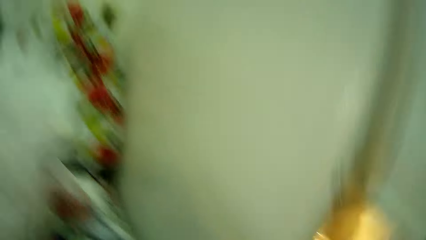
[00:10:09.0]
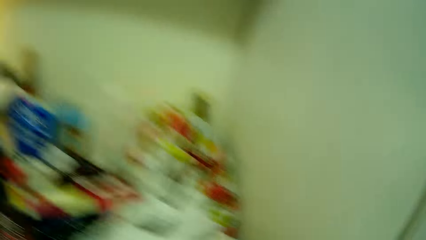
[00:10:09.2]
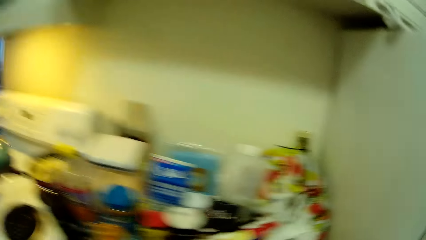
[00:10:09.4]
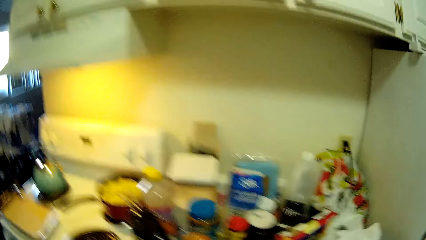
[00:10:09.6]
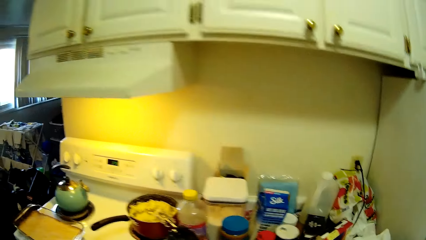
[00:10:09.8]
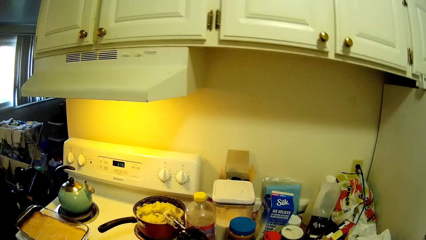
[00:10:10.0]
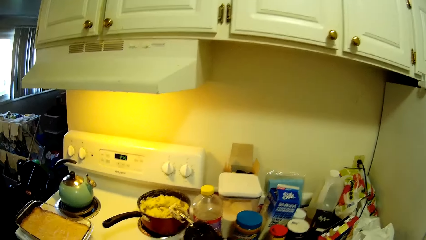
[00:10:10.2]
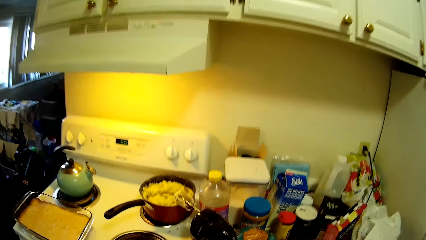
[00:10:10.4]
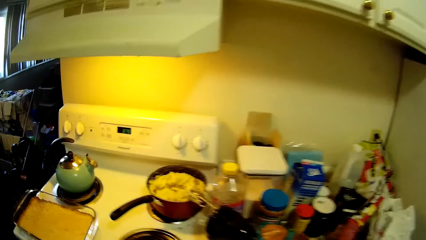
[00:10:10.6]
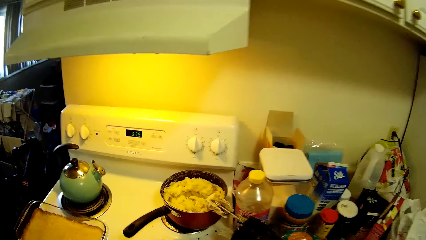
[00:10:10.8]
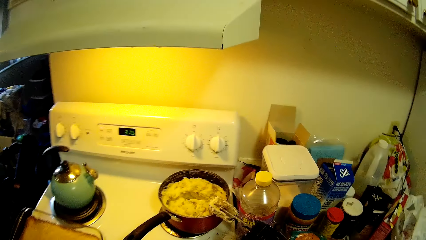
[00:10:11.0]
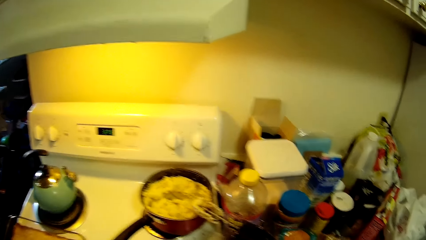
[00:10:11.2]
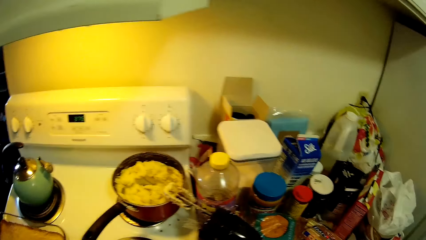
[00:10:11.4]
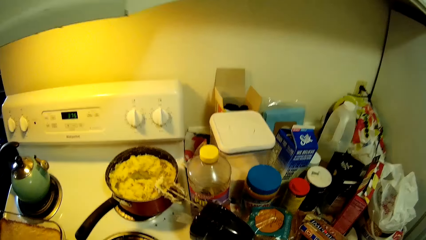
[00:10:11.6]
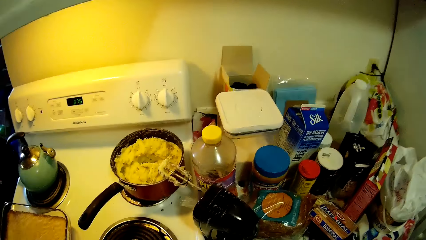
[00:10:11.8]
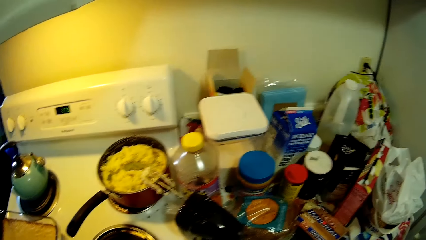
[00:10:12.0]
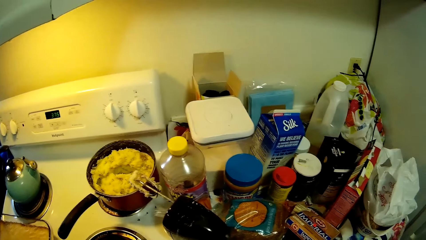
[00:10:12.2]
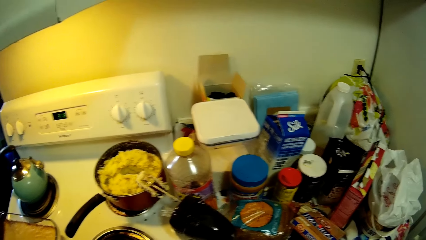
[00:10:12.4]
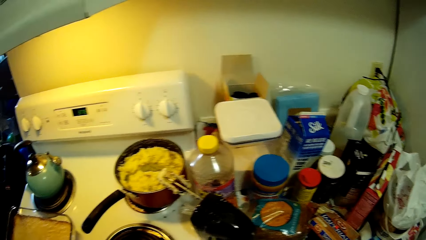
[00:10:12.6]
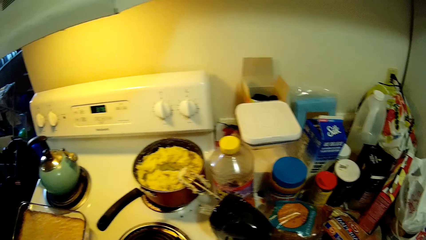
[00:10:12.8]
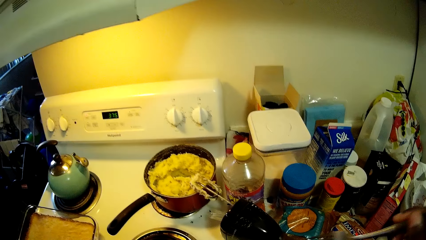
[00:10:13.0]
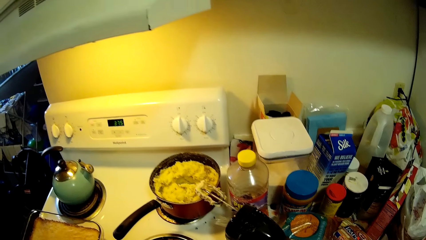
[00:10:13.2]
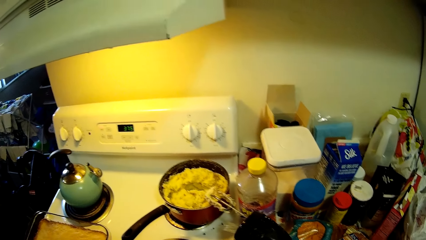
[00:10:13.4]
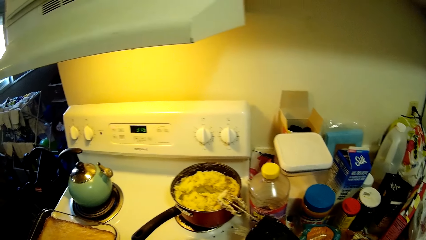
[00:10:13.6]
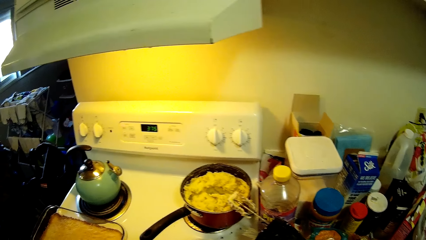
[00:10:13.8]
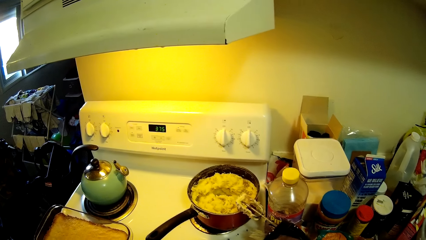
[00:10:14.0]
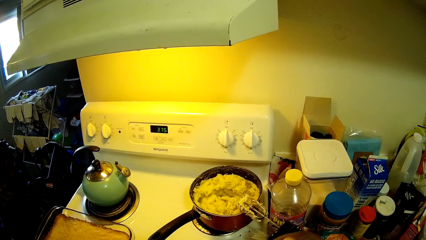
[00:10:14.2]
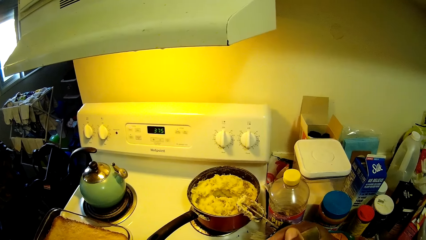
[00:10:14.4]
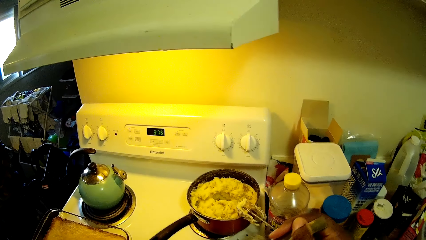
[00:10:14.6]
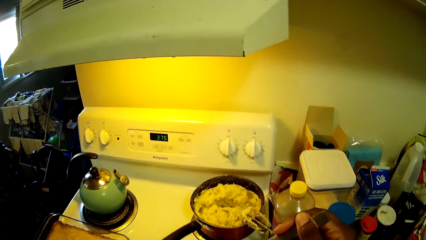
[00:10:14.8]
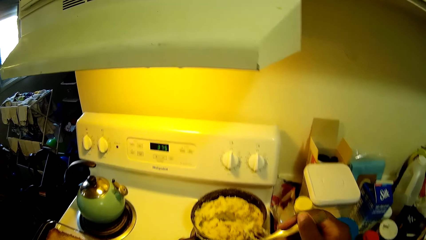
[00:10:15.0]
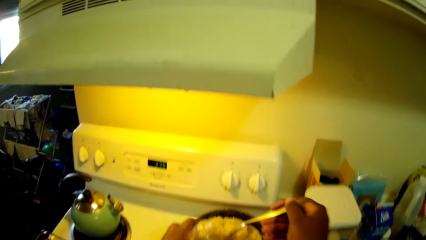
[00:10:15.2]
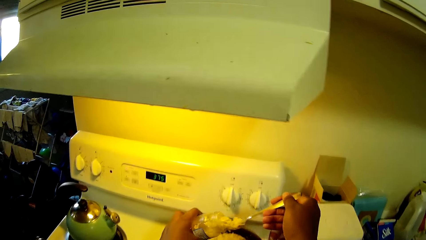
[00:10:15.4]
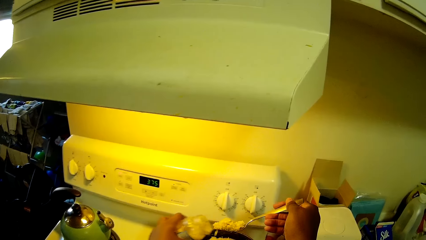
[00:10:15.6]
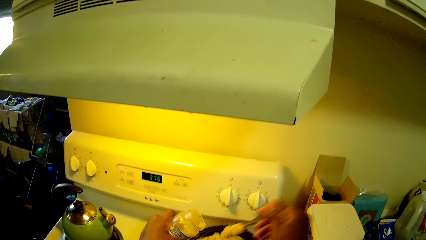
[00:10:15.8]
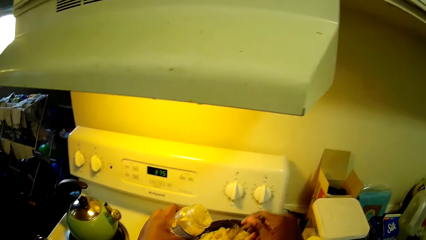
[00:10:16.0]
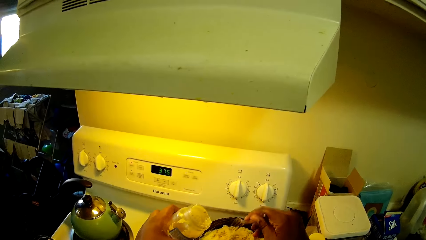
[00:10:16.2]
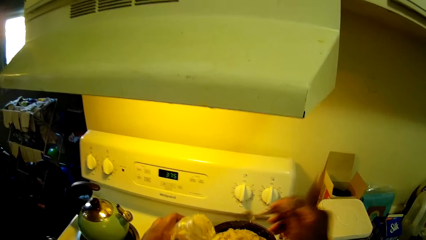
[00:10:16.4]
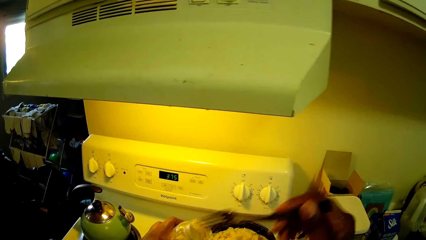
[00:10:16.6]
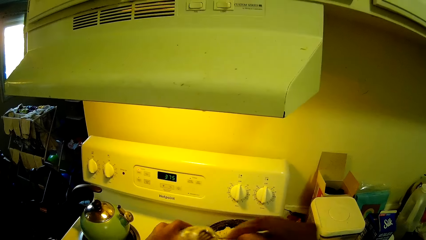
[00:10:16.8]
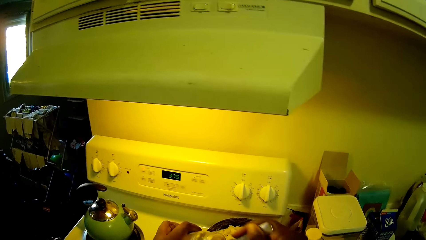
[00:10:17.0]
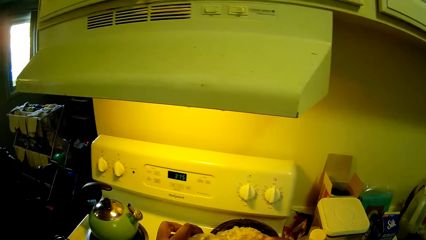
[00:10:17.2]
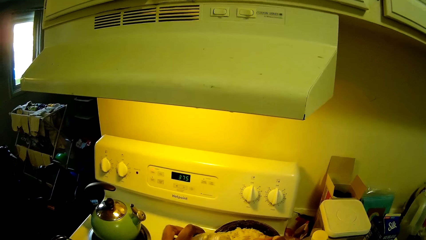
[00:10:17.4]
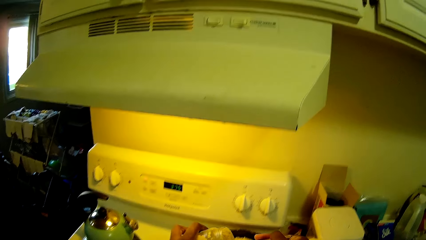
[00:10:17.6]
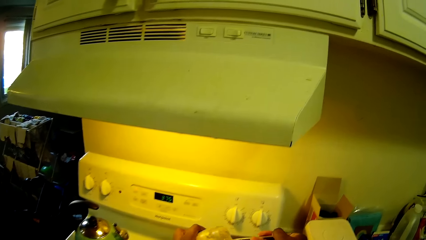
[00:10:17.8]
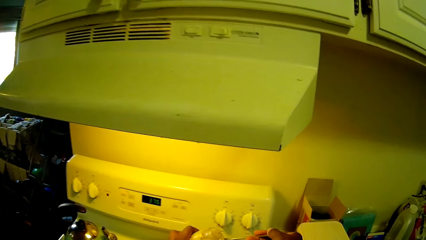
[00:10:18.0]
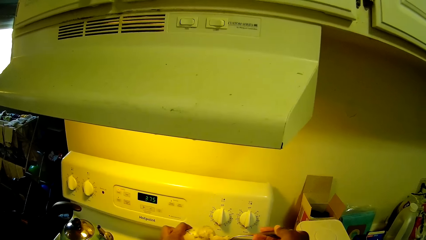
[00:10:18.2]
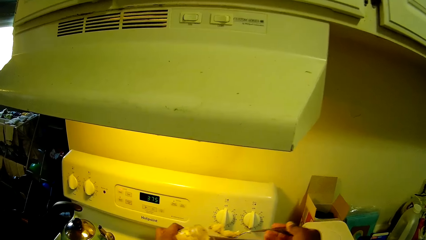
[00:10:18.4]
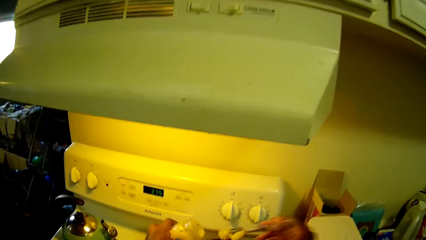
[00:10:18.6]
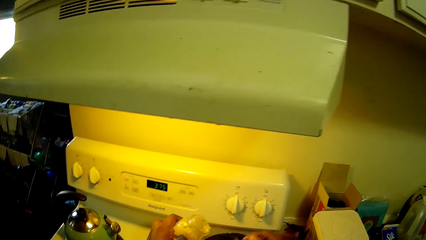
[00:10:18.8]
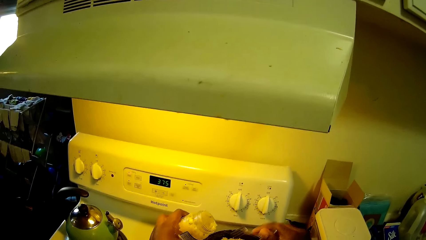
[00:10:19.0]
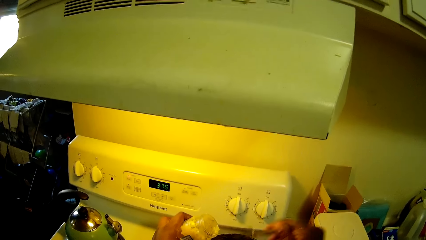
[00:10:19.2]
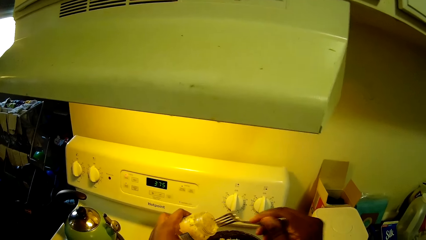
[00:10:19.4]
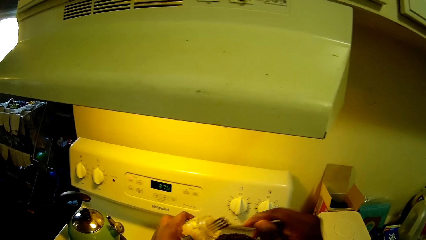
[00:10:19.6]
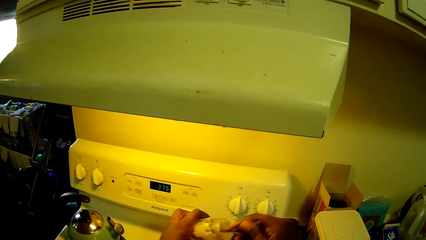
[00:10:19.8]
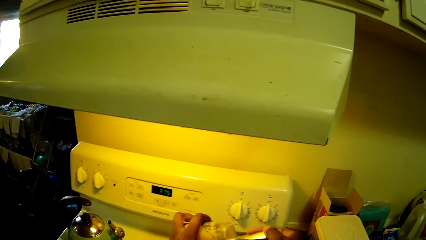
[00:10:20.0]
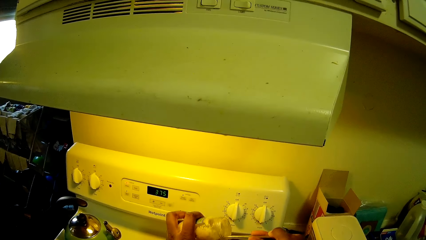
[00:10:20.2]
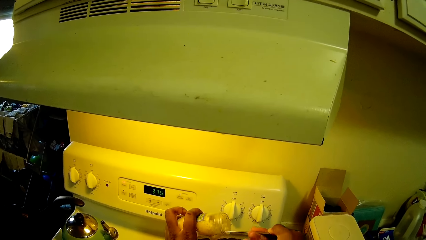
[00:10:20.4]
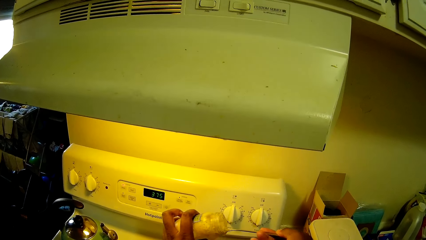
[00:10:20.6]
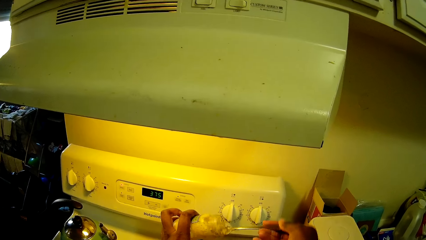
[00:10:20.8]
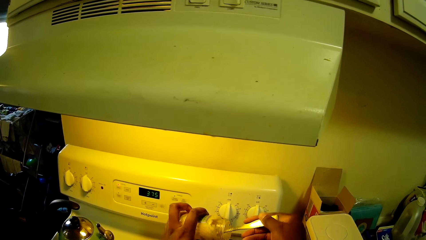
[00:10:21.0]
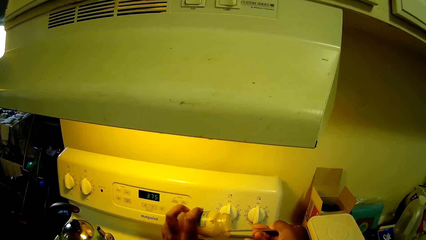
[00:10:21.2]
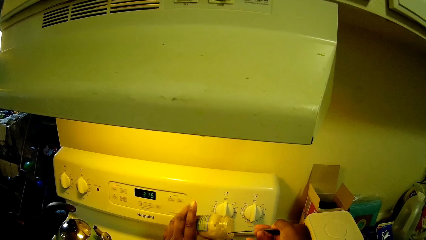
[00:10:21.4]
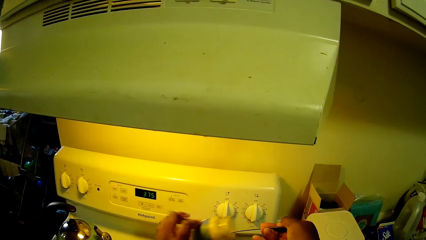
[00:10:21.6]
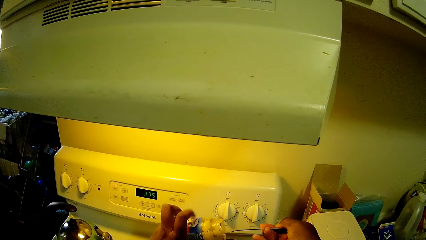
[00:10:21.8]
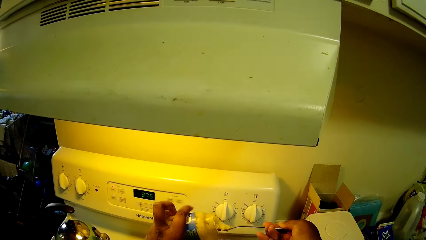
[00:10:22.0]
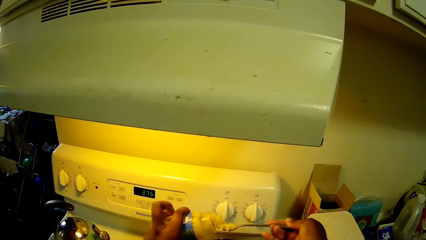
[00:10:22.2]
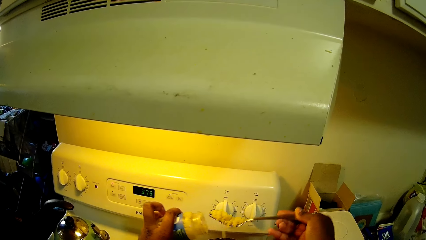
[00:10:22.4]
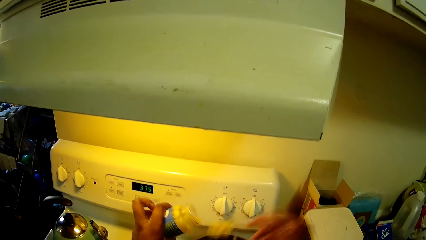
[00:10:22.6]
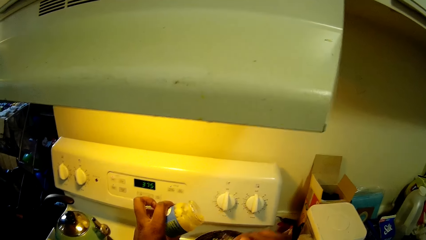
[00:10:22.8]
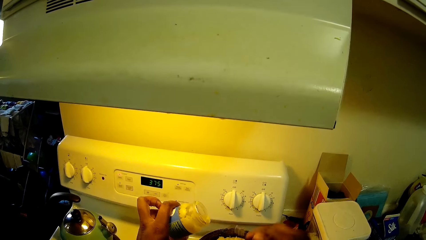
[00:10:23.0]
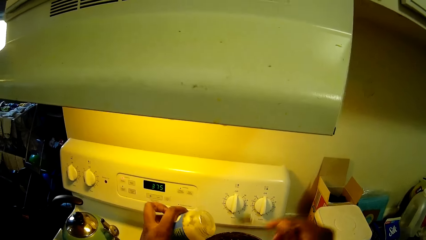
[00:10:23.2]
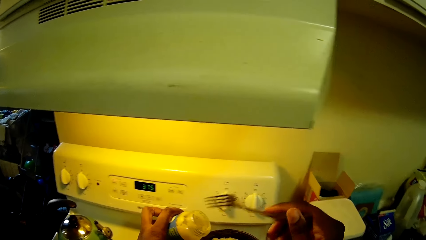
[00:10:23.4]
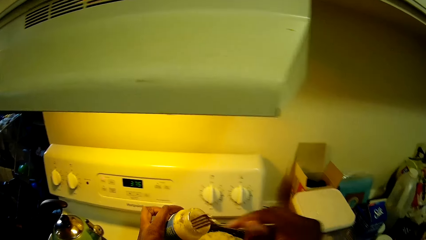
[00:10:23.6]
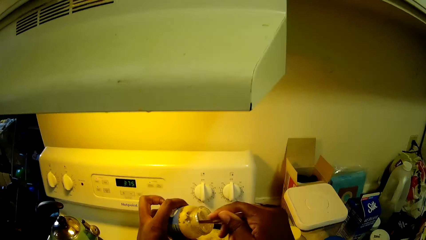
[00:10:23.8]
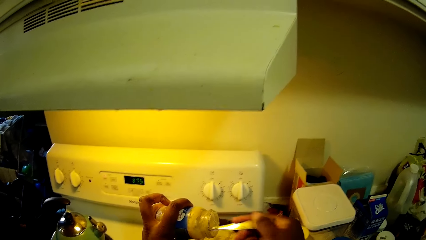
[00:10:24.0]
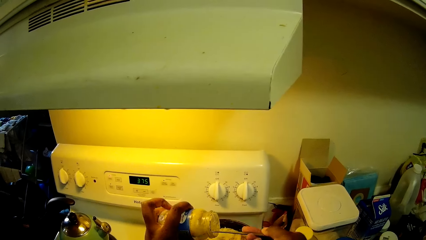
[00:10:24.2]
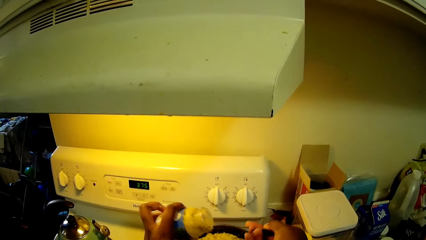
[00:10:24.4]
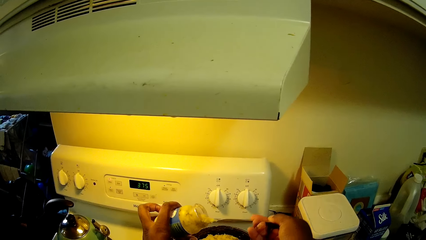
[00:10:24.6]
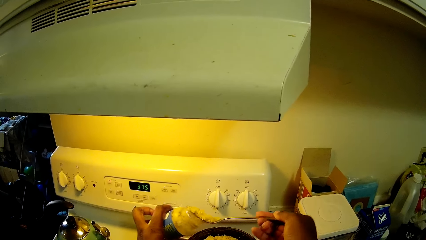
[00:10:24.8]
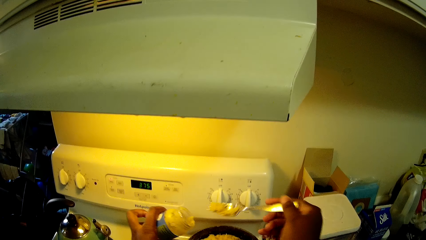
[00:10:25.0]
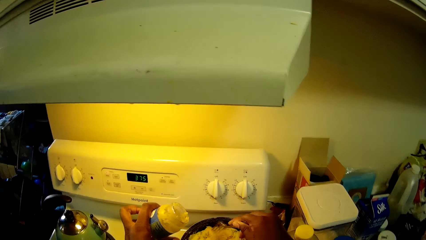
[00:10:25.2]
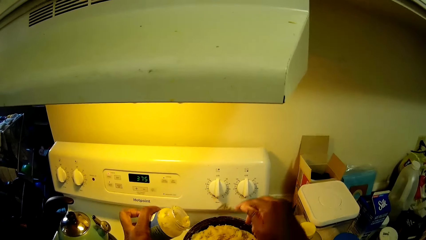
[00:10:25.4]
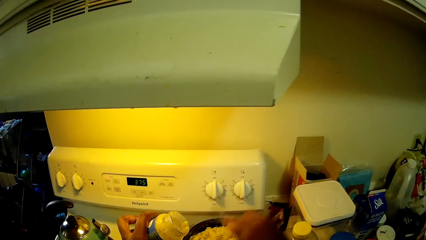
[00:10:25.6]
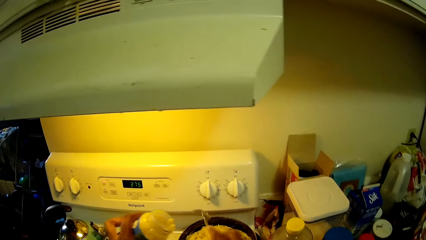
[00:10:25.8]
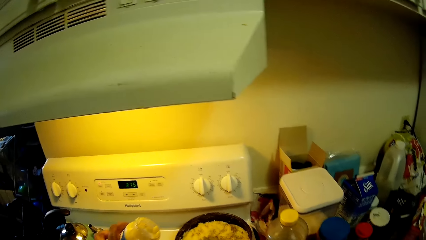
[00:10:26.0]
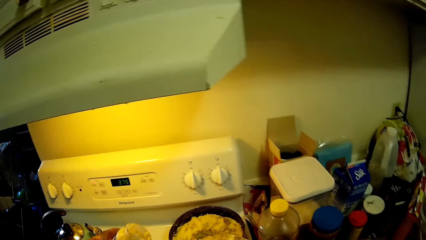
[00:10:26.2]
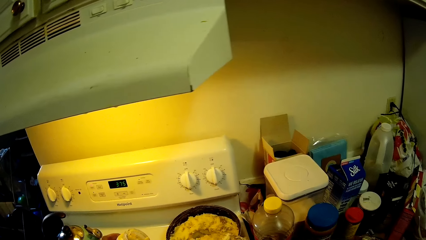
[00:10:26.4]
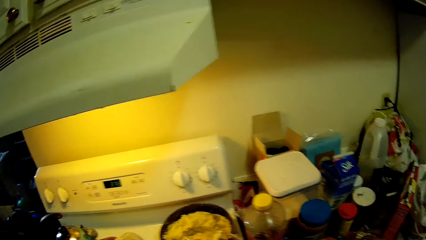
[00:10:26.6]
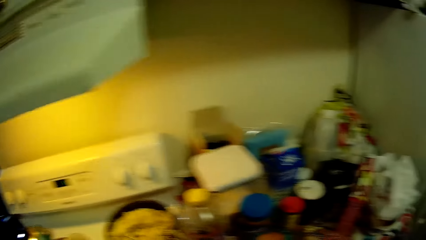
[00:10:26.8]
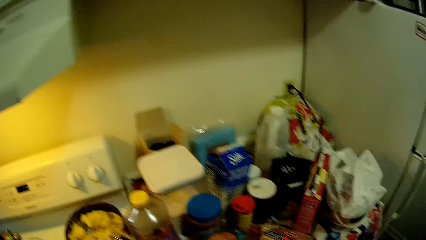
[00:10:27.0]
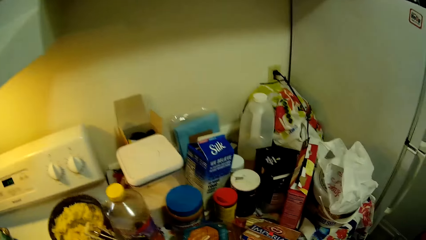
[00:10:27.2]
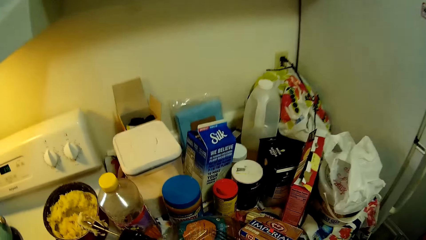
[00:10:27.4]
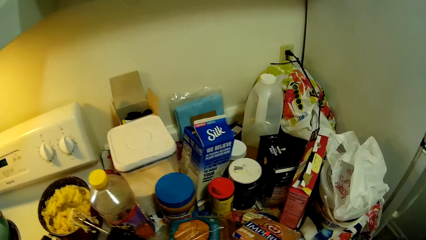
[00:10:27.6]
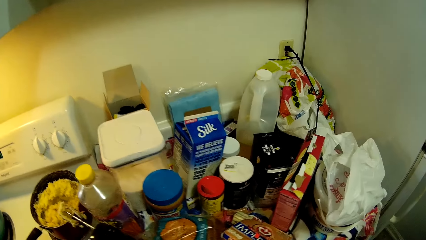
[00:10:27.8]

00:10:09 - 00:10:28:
The camera wearer closes the fridge. She scoops some spice from a bottle of spice in her left hand into the pan on the cooker with a fork in her right hand. She pours the spices in the food. She scoops the spices. She pours the spices in the food. She scoops the spices. She pours the spices in the food. She scoops the spices. She pours the spices in the food.
